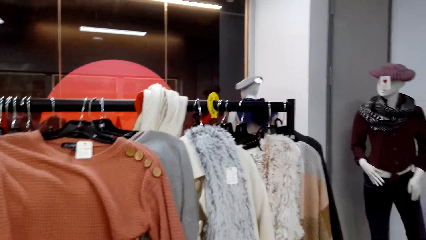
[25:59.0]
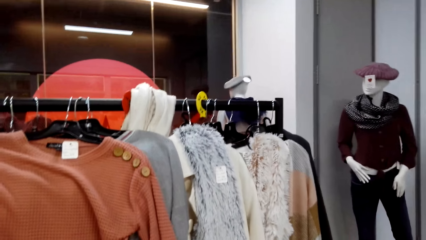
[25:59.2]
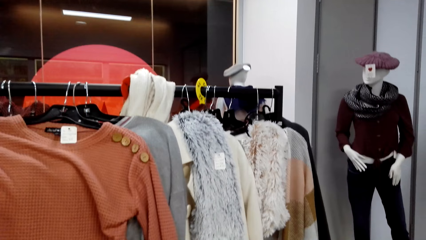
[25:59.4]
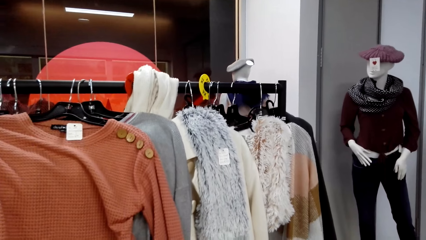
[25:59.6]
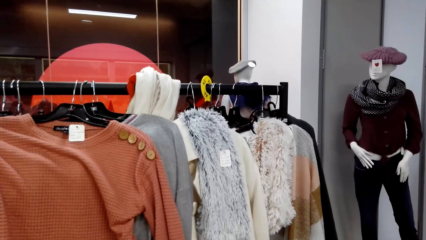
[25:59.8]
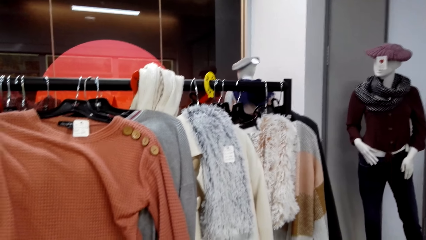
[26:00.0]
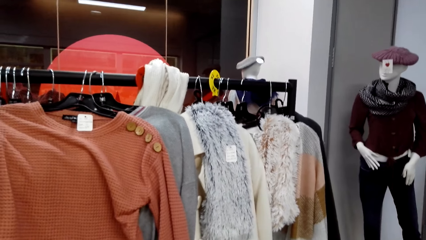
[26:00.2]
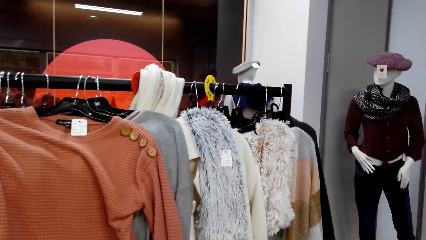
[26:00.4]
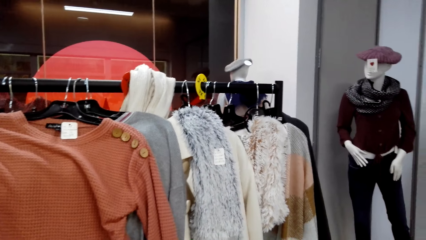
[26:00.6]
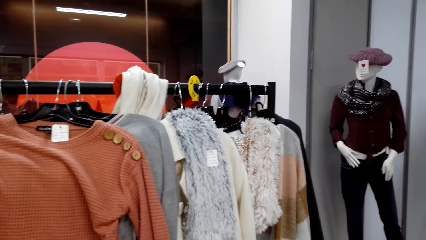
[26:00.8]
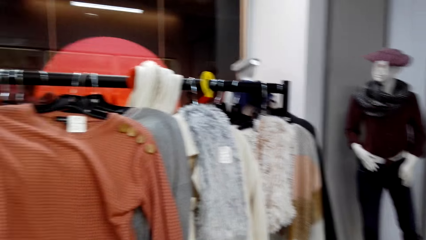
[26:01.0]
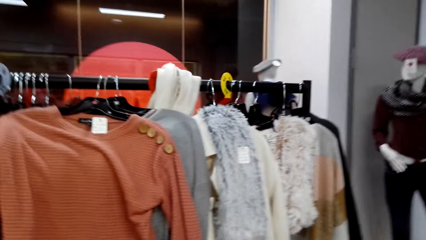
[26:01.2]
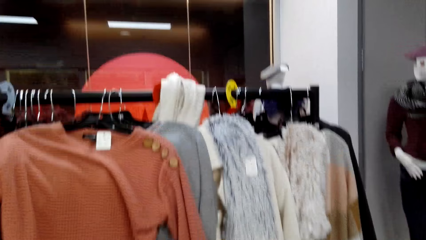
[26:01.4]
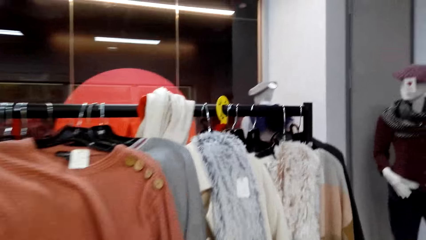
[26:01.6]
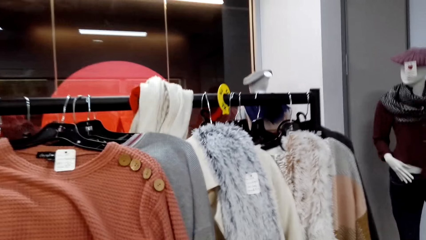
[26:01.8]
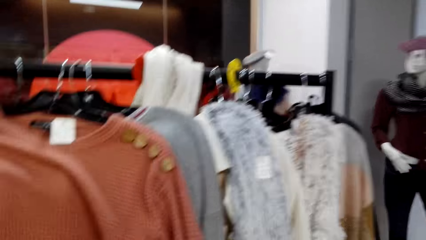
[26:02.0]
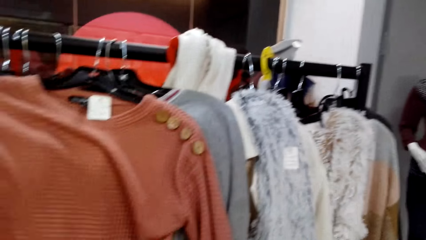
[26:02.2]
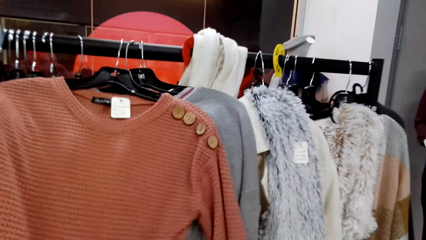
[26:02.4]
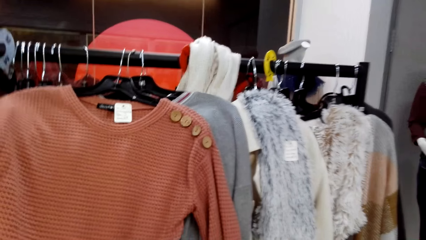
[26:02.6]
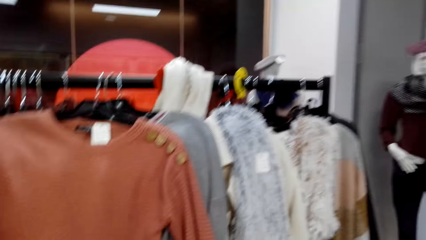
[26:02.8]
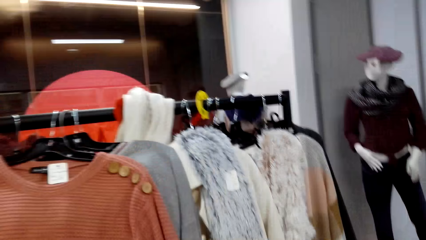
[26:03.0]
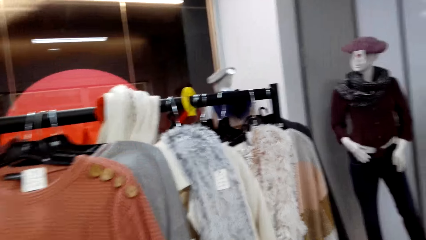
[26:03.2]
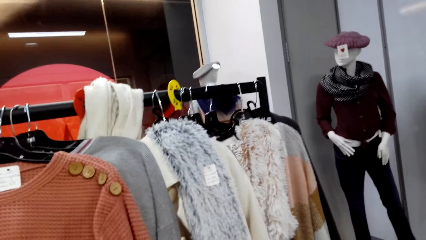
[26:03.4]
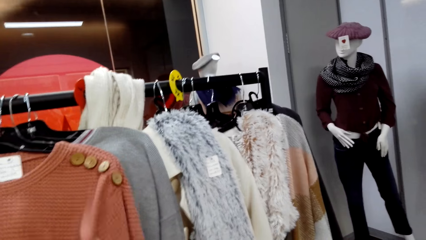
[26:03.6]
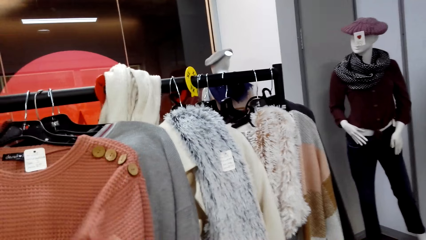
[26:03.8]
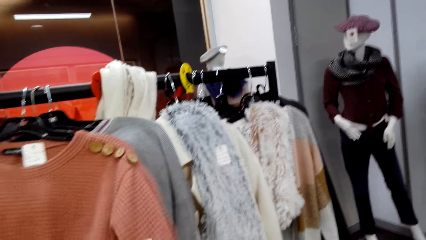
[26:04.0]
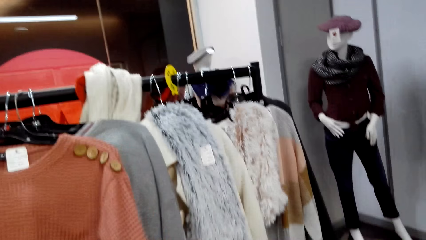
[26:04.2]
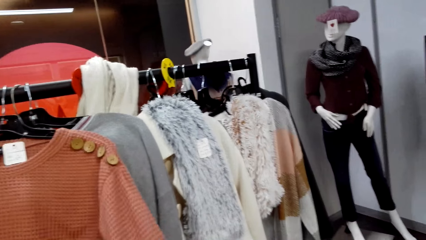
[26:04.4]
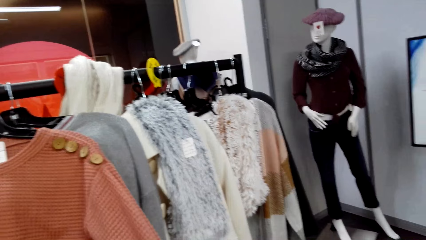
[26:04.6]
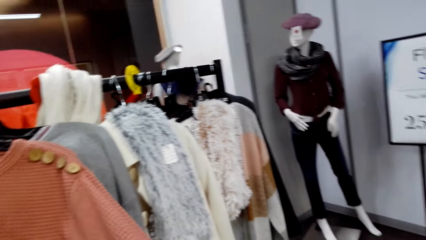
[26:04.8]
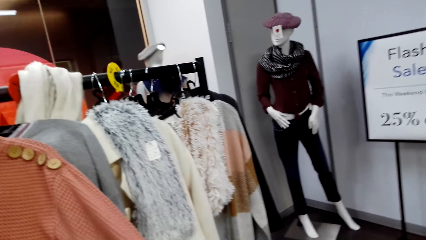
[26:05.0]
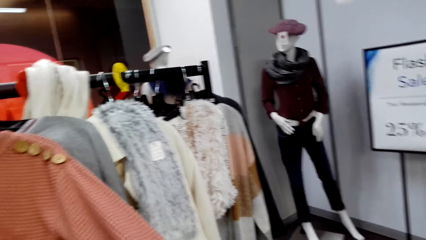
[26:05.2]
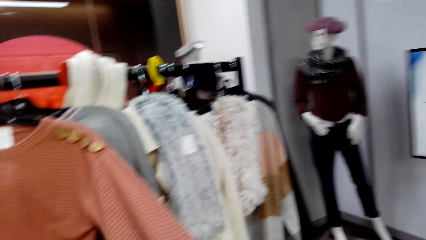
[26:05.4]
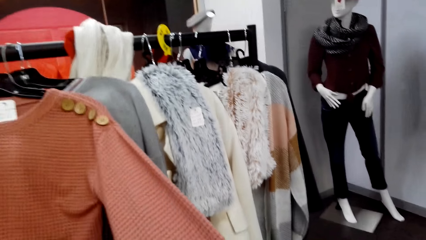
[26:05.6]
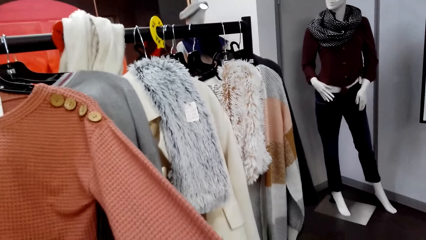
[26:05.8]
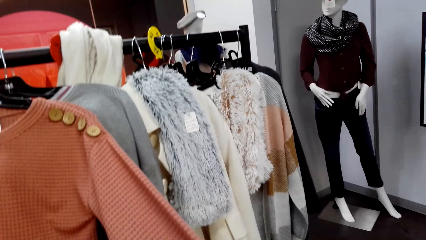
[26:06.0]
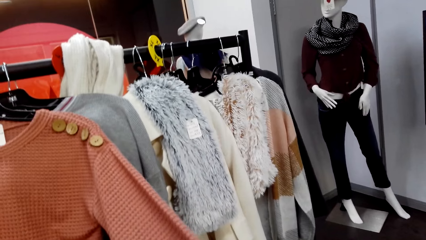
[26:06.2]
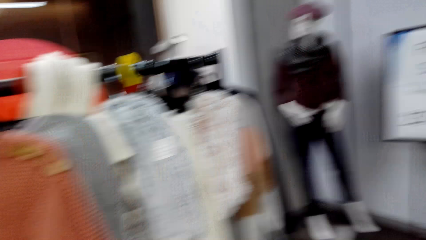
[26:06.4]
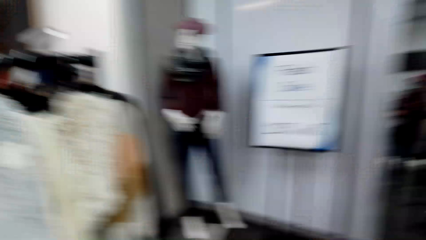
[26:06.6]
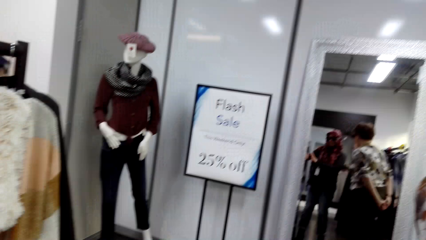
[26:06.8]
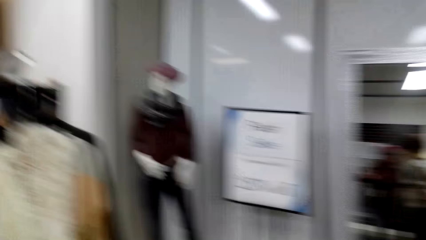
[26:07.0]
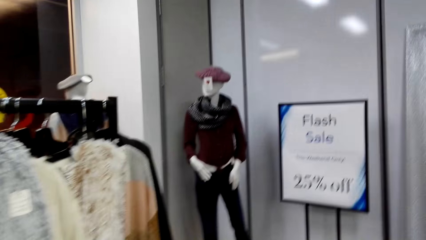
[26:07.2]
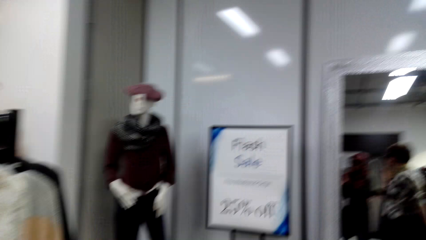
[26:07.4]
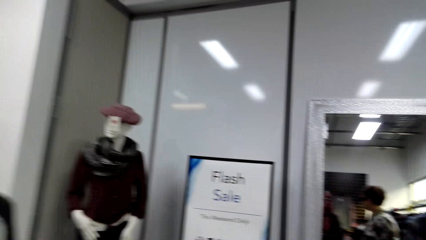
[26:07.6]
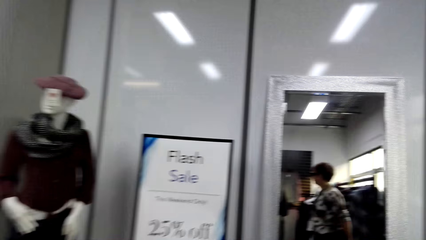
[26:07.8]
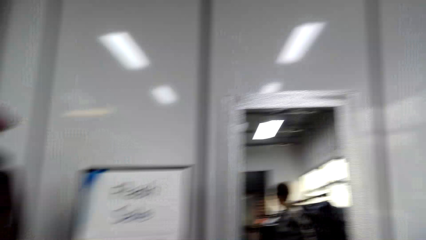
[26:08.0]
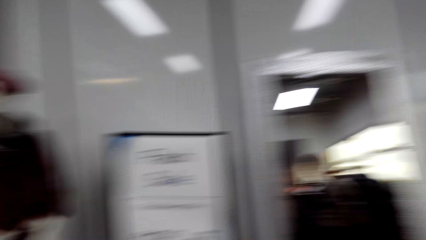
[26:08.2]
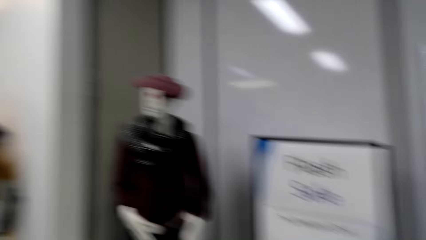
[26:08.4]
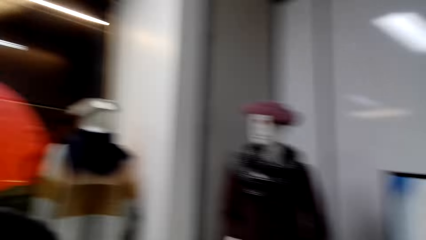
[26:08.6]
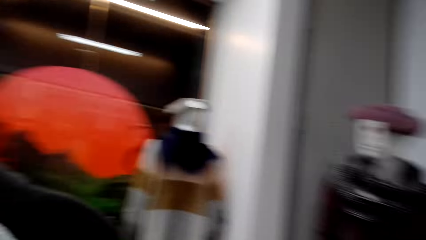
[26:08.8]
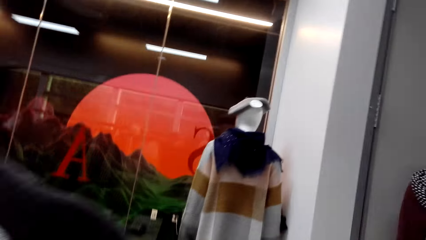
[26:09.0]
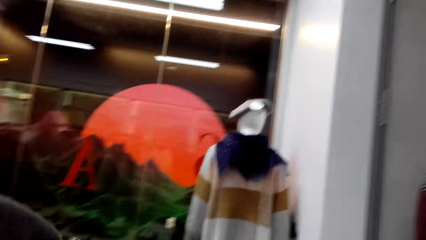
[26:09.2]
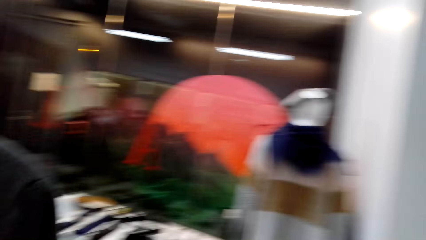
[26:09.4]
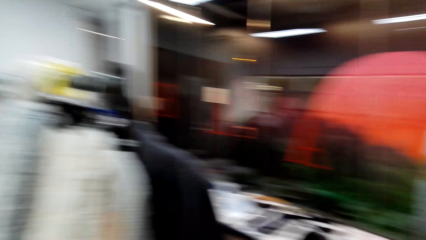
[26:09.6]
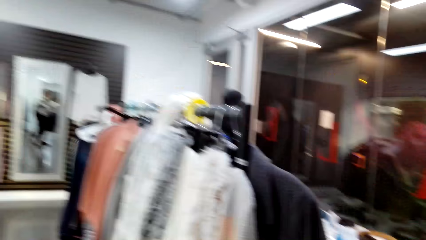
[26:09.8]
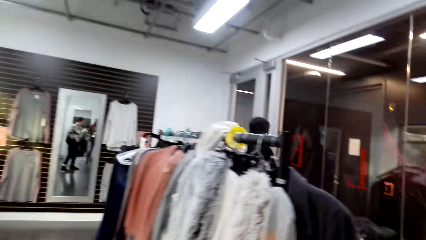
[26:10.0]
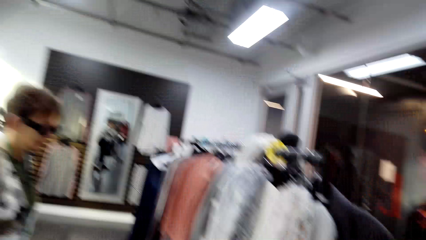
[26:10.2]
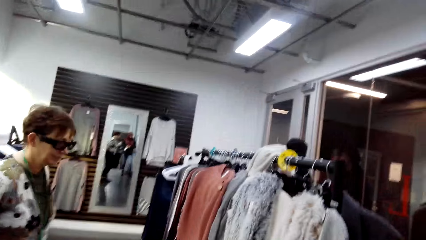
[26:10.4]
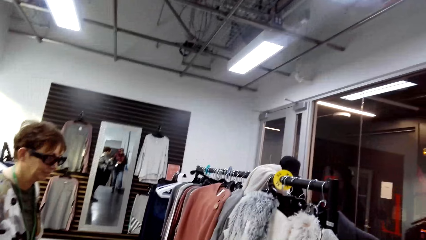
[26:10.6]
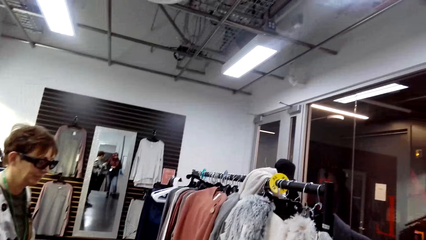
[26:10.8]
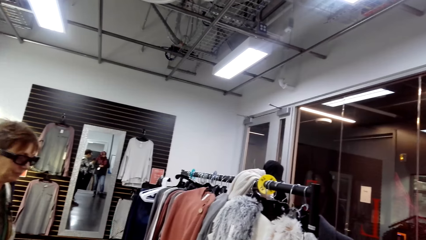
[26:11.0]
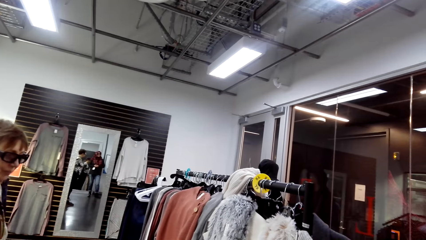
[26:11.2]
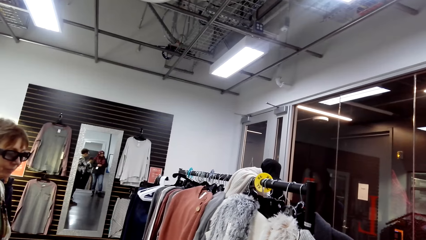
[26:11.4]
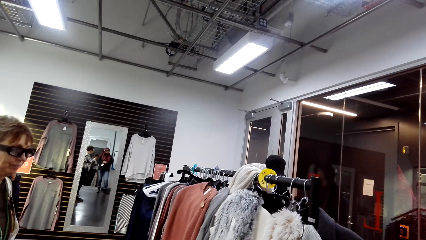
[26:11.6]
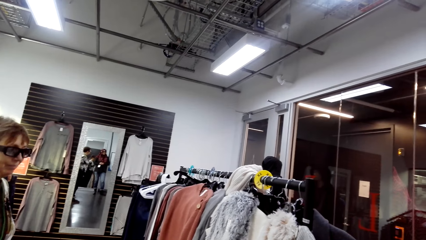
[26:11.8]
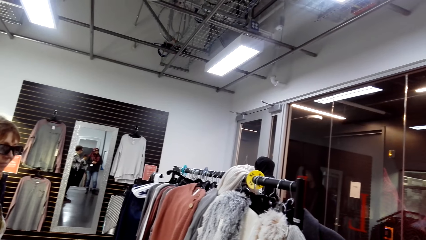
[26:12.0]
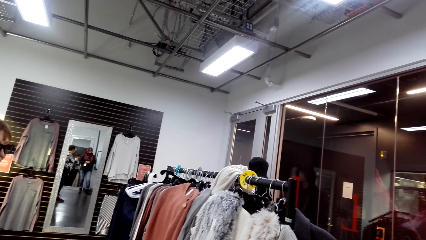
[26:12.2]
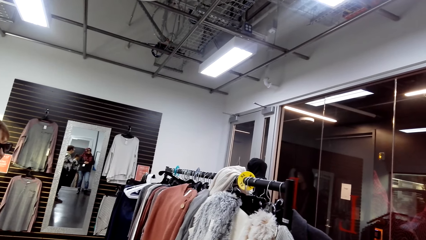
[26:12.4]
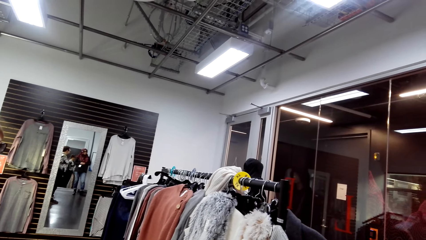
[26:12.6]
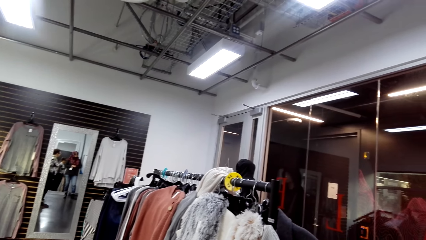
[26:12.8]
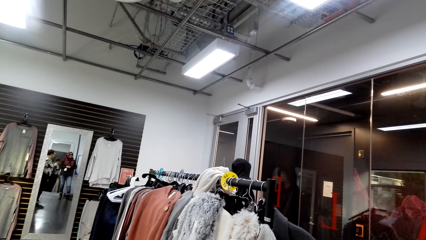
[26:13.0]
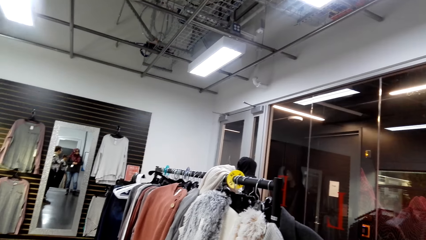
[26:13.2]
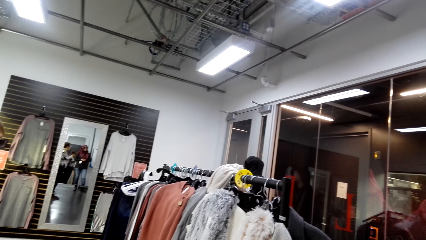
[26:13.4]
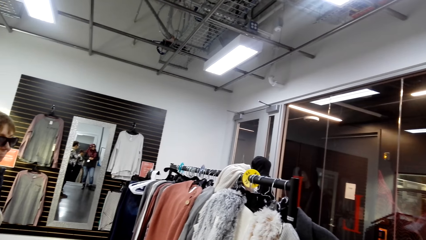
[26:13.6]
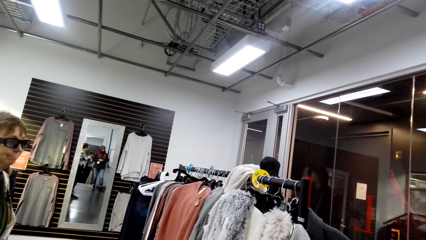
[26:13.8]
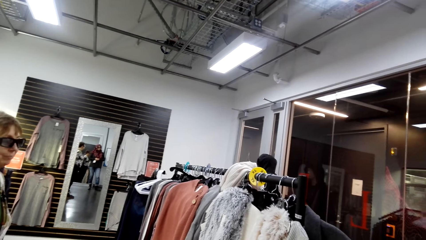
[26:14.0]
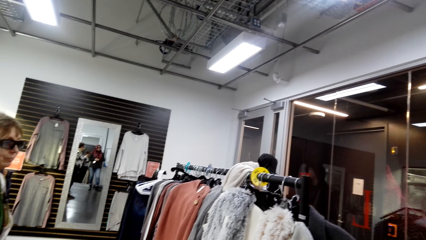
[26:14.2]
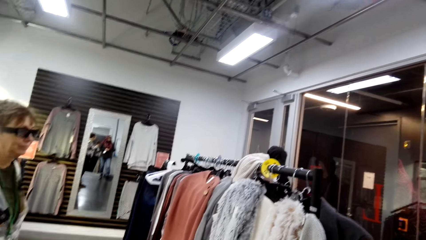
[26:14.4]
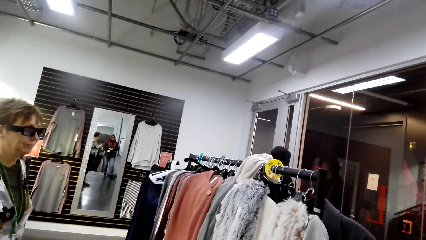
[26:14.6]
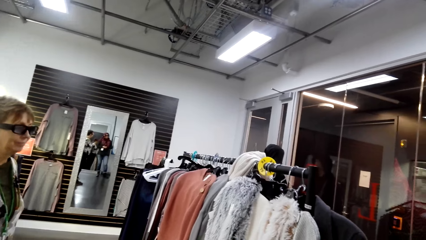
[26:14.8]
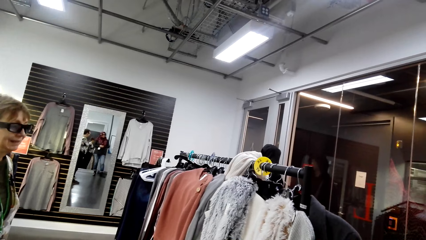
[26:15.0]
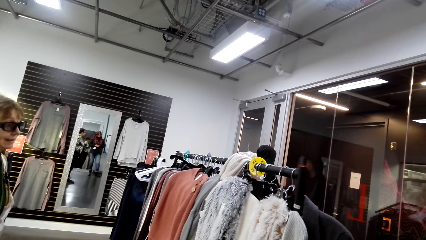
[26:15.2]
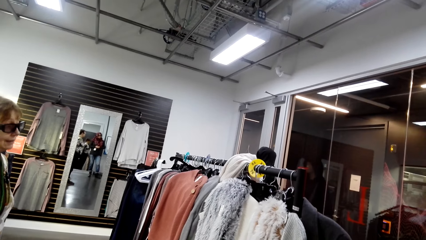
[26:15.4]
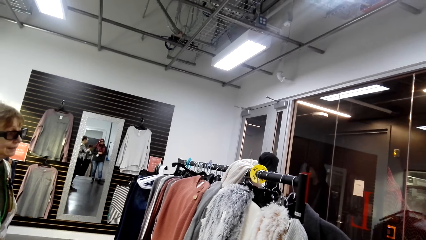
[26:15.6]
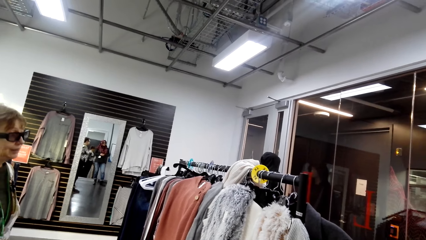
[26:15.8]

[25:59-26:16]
The camera wearer examines the top. They look right and stretch the sweater top. They look around the clothing shop. They turn right, walk forward, turn back and look forward.
